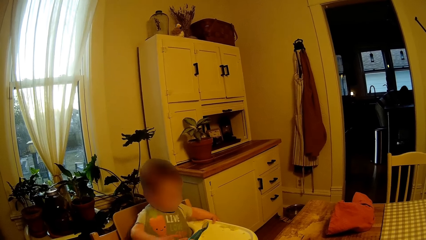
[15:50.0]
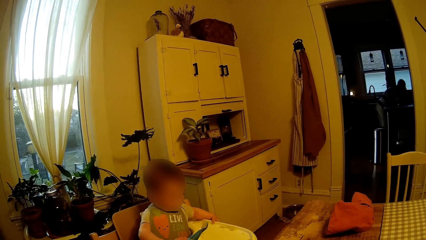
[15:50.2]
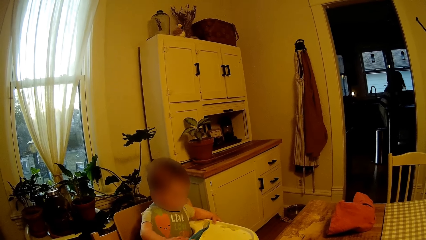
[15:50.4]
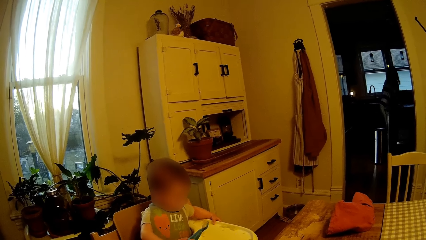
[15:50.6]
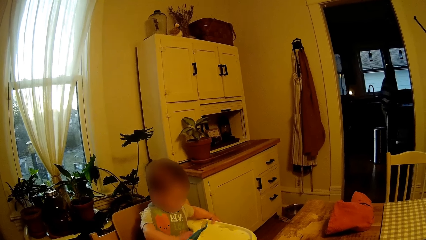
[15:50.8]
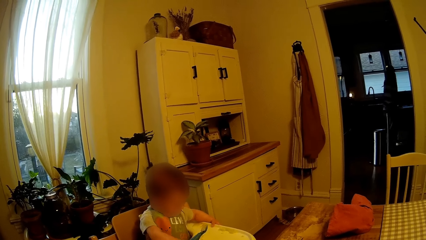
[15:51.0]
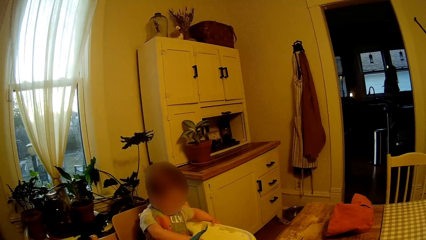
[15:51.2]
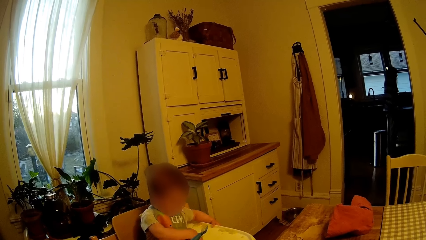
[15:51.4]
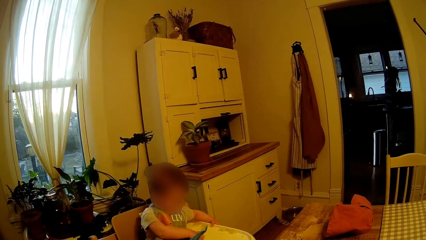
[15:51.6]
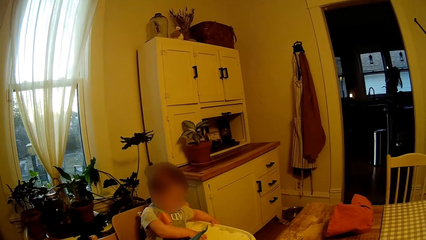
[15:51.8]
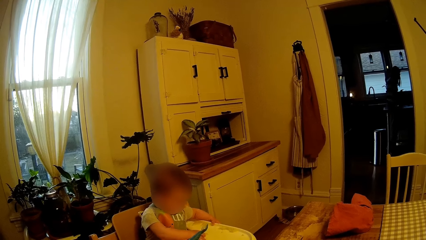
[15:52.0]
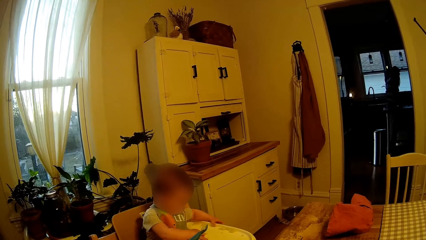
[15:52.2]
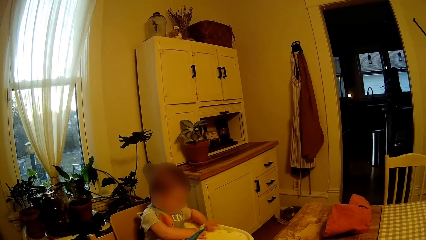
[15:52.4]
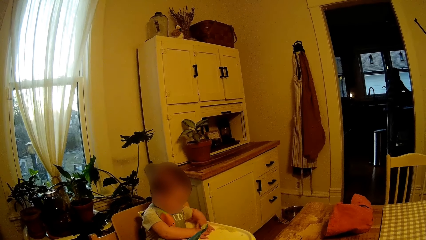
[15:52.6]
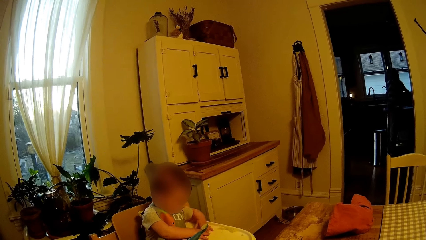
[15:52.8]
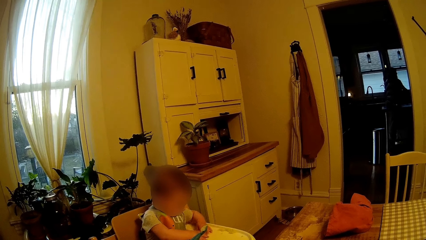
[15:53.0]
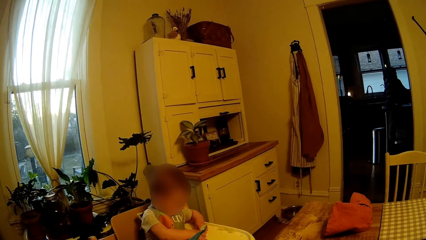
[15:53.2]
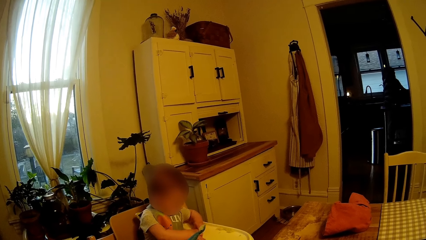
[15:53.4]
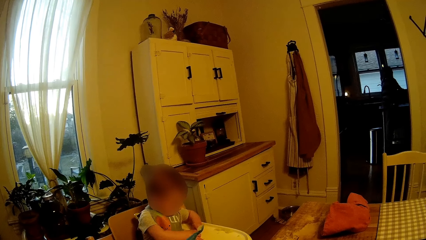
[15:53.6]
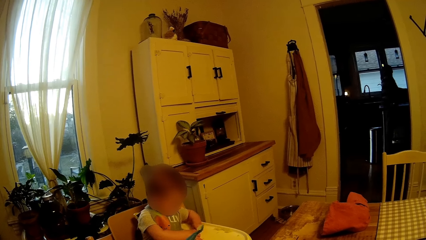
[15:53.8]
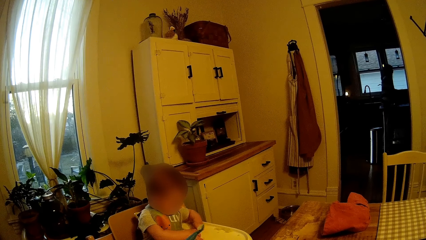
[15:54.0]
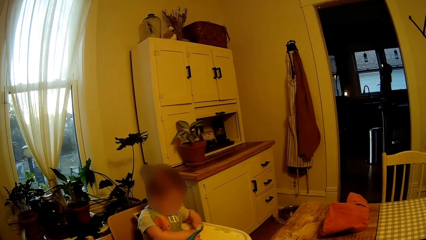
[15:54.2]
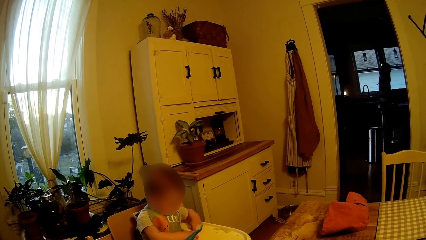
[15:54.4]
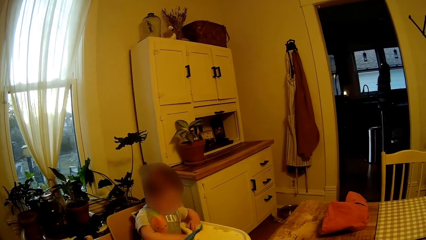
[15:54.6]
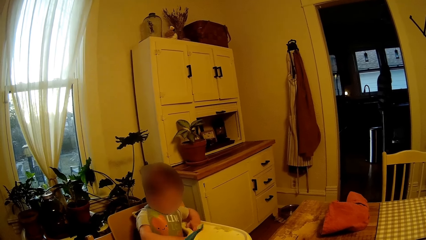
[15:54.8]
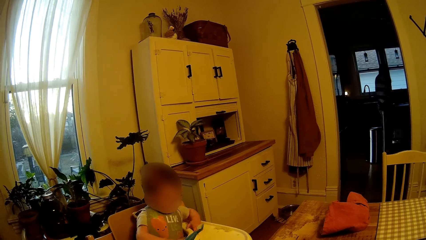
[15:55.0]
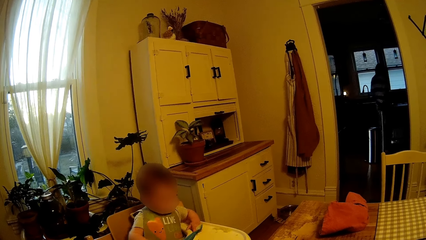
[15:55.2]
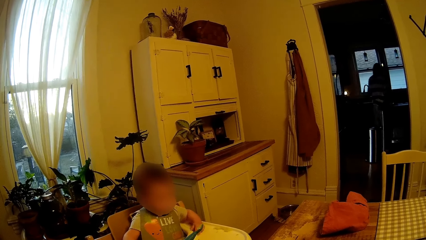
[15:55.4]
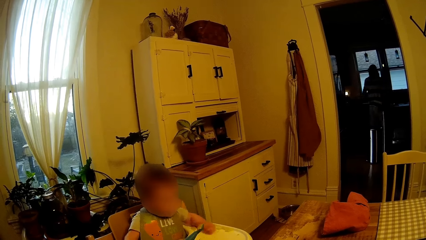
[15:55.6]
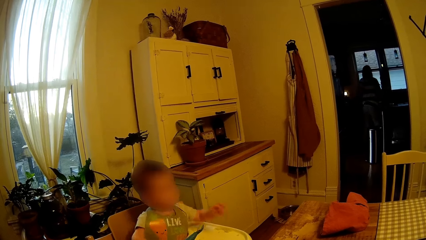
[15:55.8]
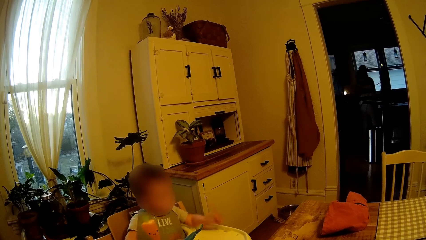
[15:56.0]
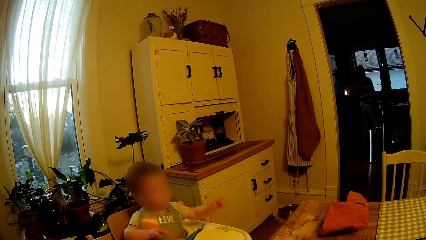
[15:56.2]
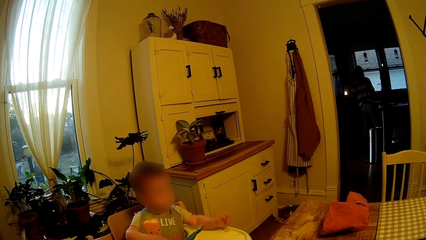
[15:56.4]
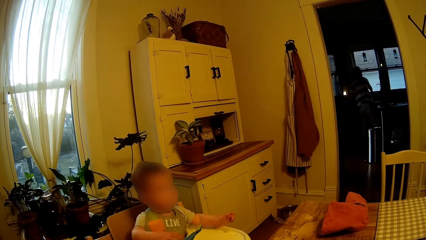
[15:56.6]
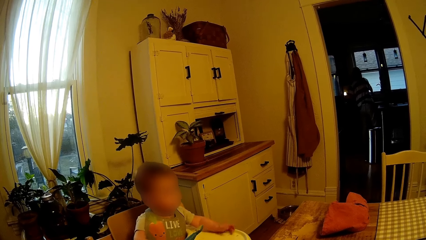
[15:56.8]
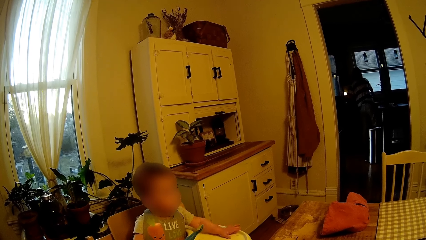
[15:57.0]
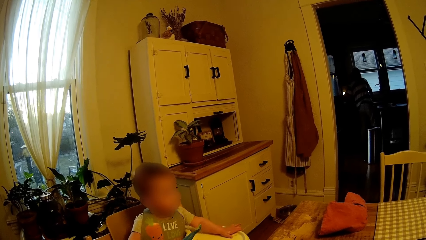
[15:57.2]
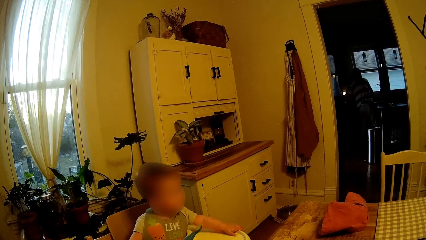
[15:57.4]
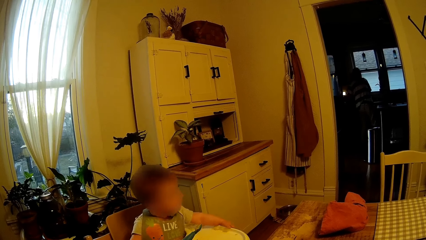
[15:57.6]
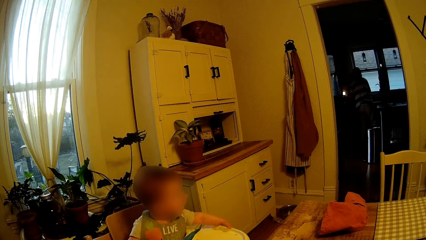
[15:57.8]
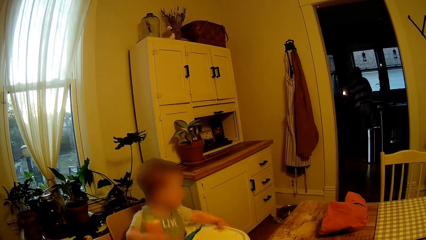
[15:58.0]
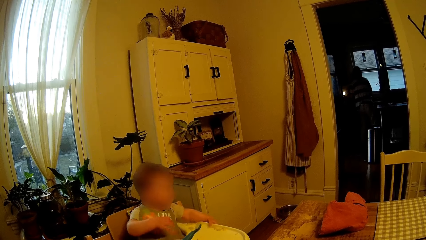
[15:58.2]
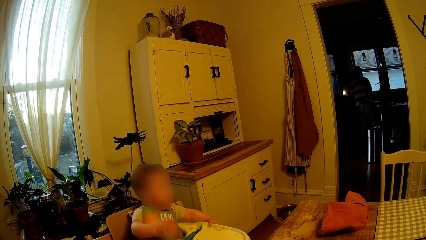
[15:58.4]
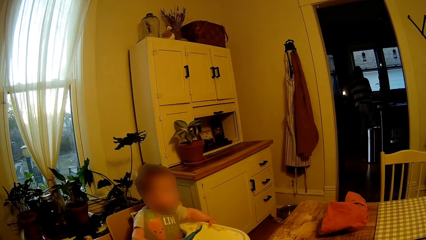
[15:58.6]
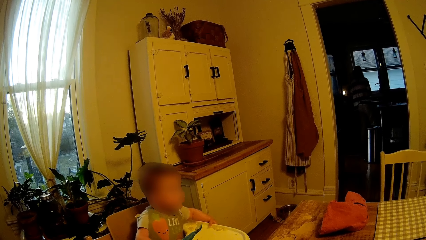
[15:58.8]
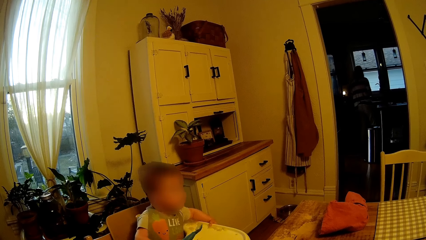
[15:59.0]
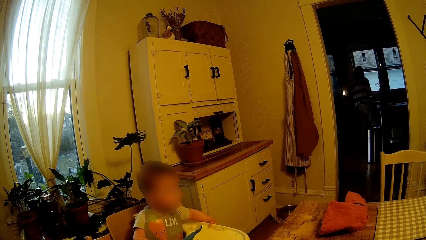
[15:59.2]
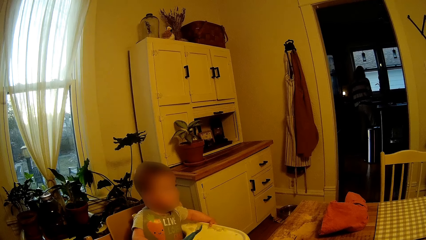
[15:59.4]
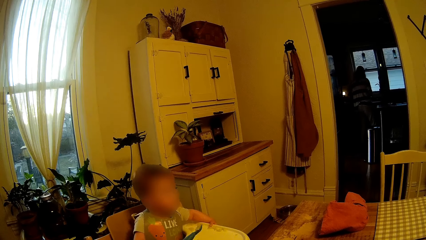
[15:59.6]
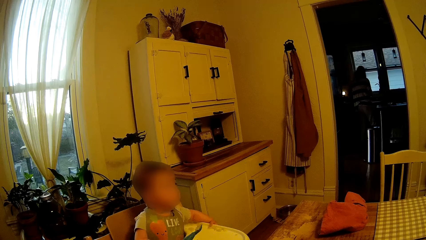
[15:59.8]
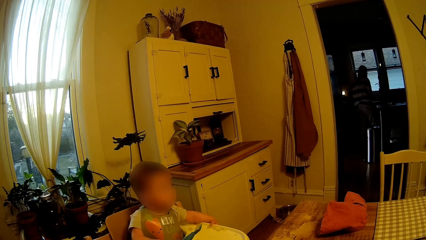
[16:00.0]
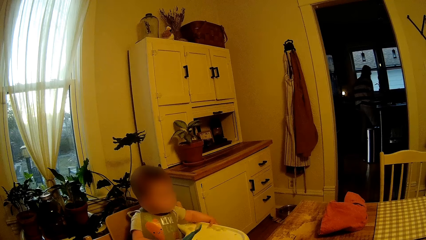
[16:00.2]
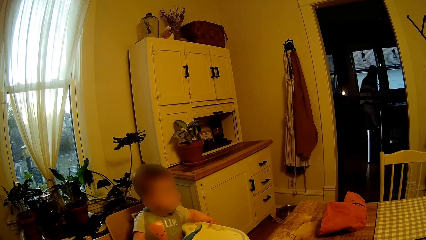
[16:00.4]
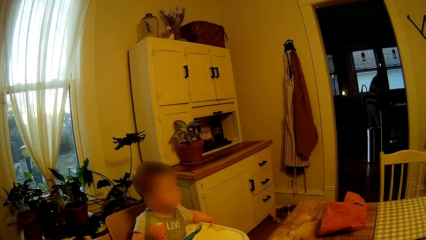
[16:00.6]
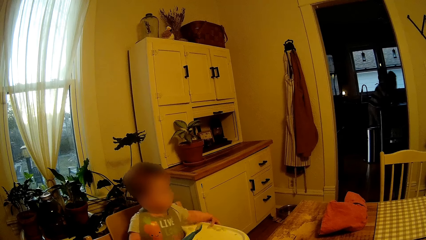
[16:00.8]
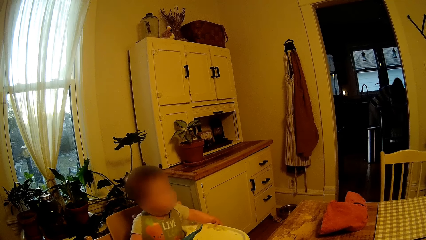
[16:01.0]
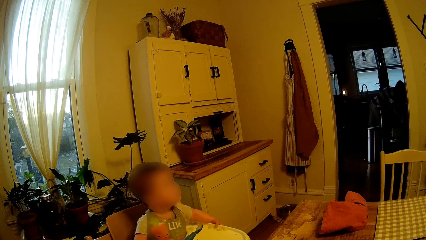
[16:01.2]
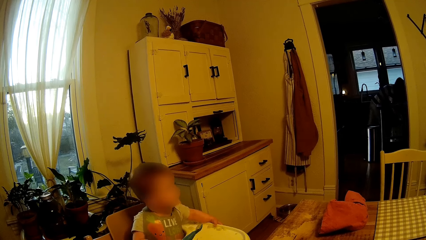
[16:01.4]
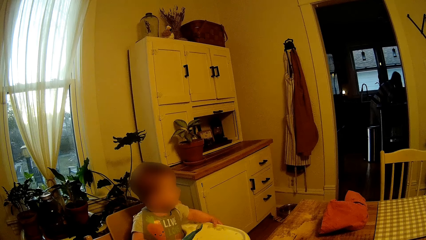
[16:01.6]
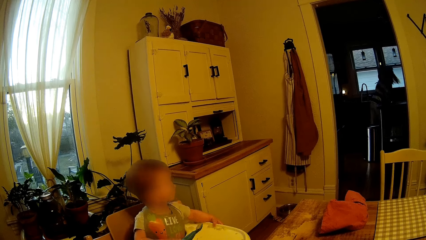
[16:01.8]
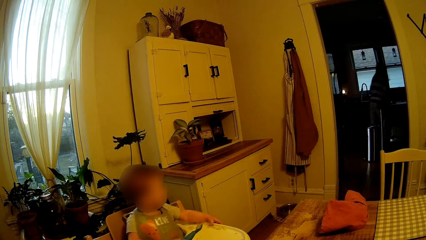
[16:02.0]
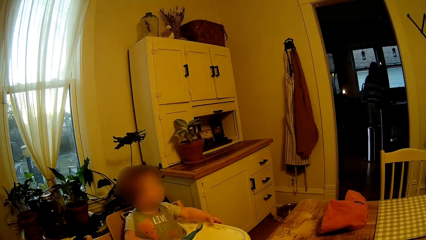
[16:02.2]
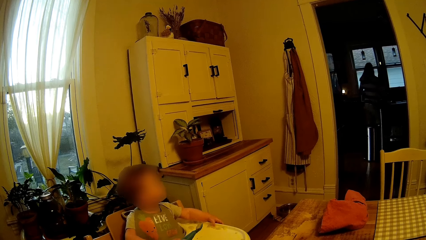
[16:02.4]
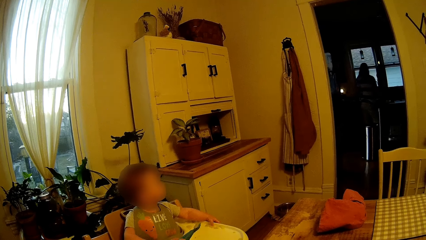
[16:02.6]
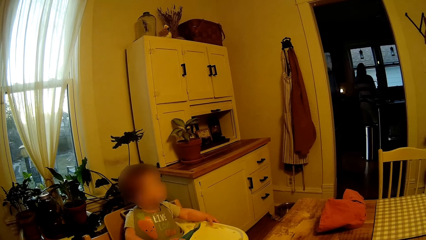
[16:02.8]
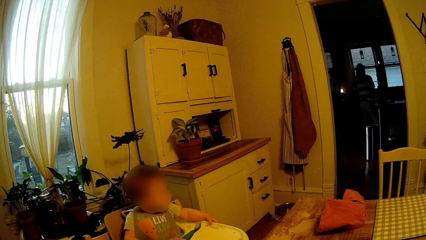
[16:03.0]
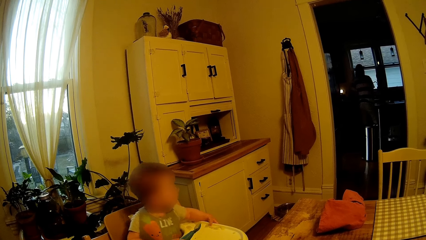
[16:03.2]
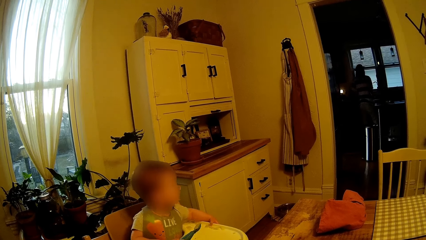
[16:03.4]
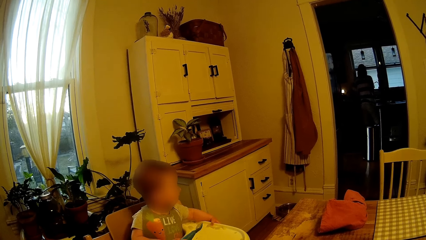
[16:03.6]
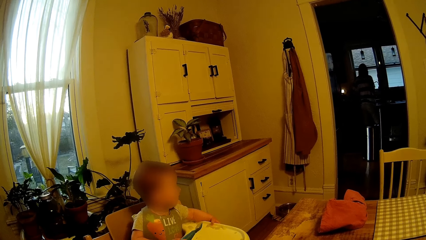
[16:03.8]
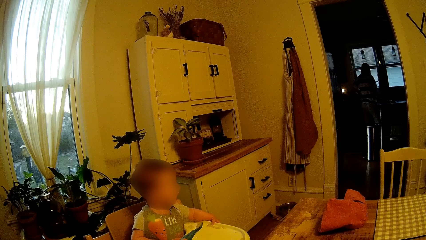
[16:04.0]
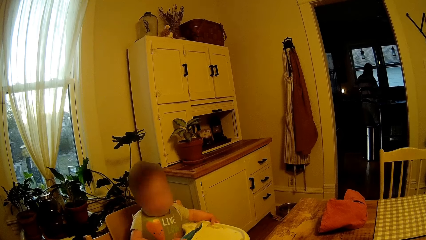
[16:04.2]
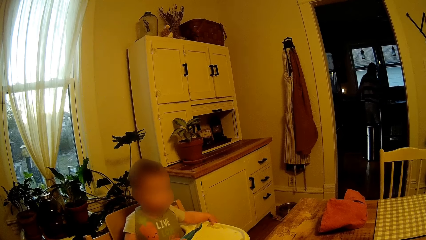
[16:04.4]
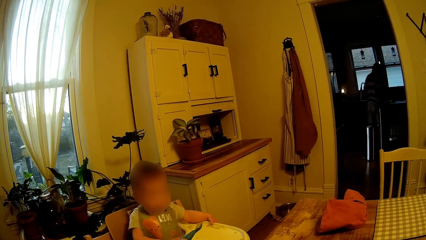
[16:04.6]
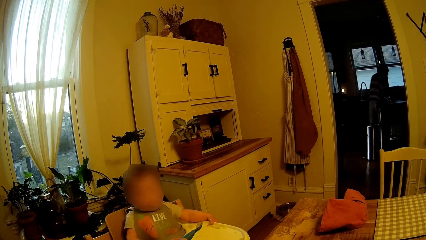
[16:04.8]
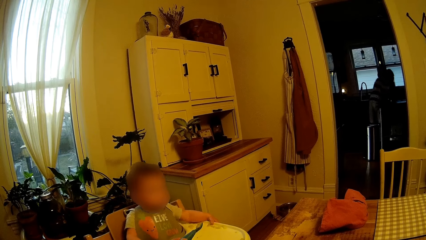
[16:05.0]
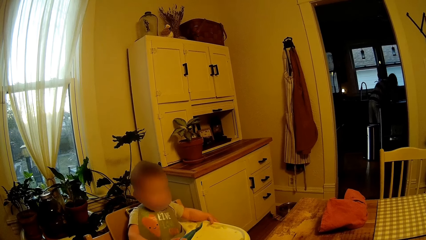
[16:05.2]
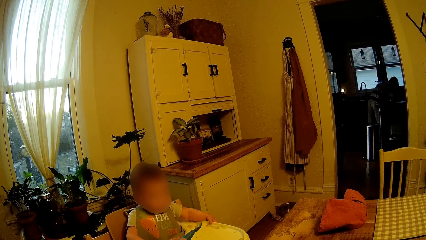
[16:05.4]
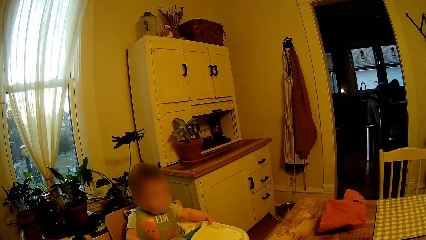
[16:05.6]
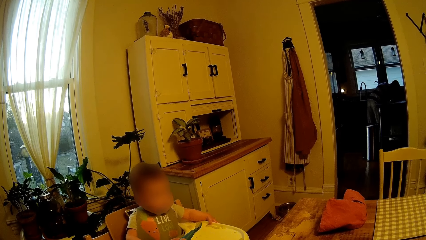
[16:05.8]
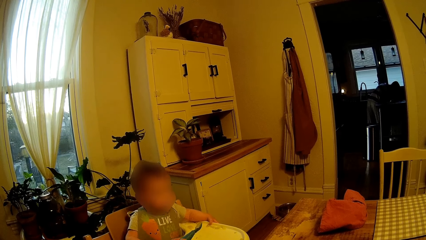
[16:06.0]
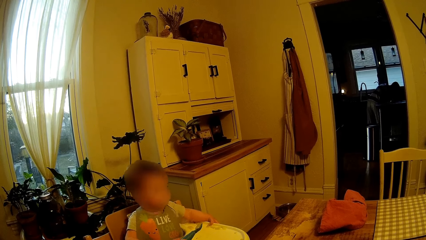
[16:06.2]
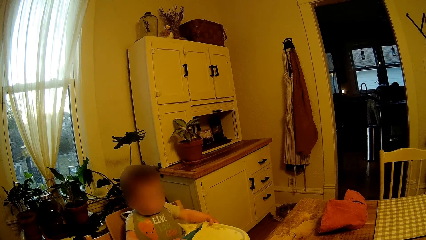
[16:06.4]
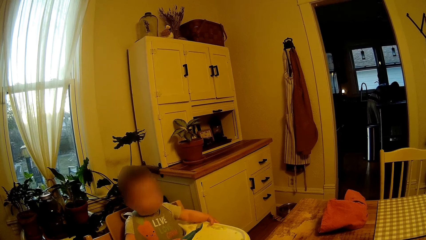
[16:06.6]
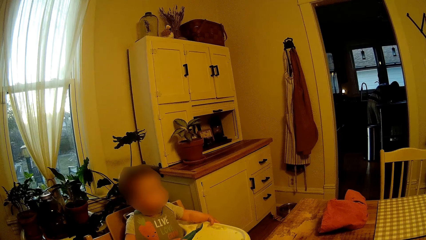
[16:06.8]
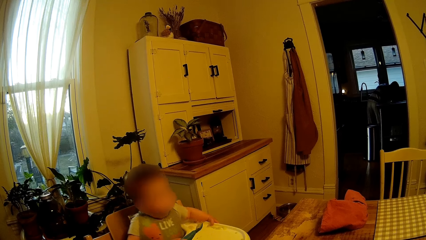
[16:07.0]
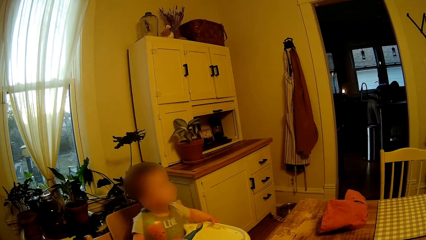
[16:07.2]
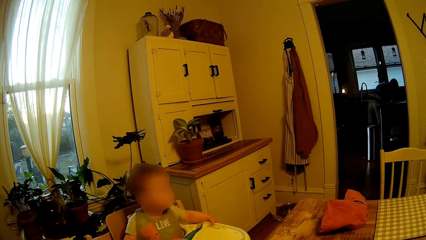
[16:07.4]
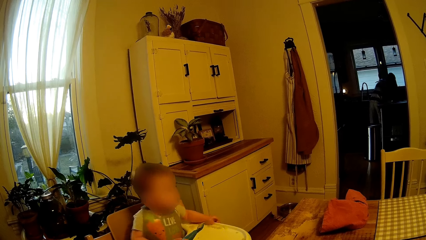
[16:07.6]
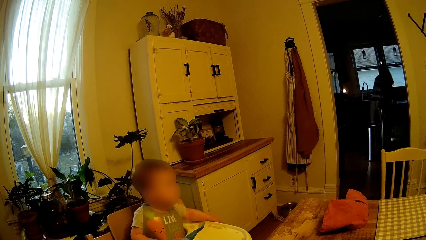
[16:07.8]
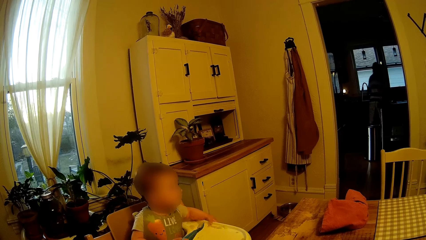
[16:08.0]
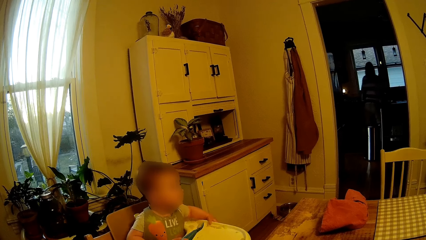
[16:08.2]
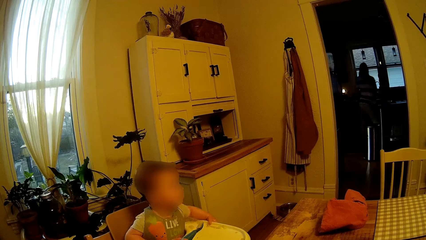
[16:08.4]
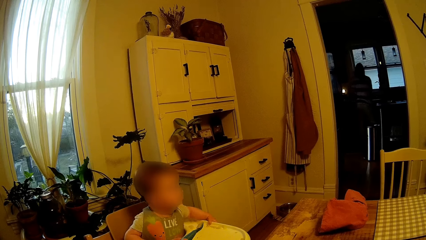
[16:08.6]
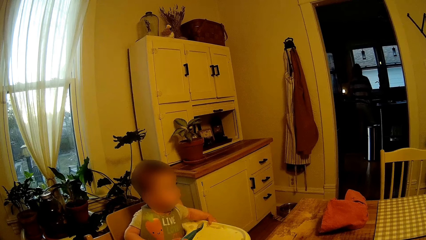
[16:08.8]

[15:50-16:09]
A woman turns on the tap water. The woman walks in the kitchen.
